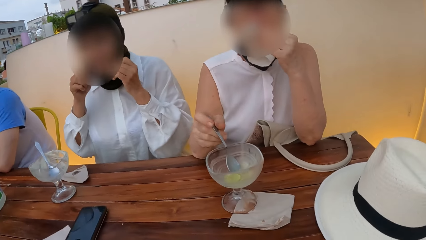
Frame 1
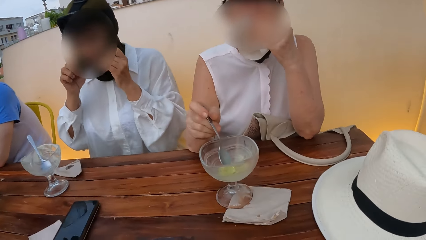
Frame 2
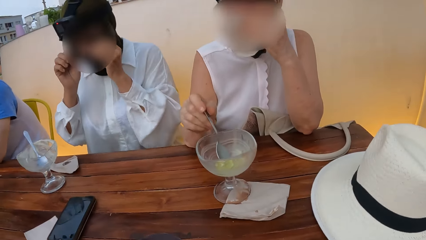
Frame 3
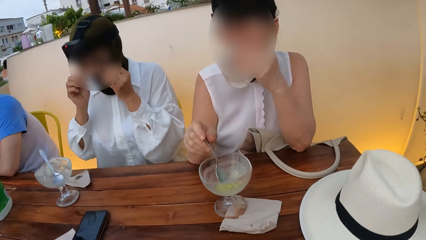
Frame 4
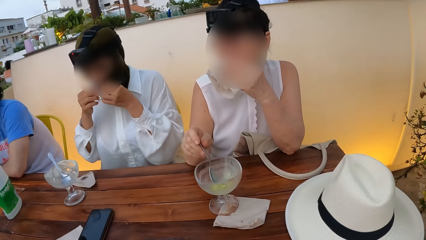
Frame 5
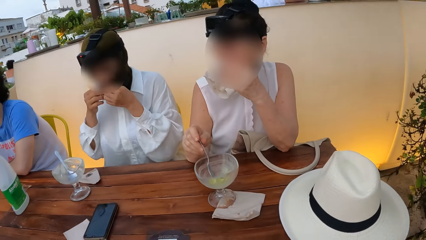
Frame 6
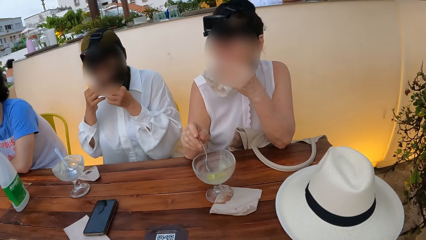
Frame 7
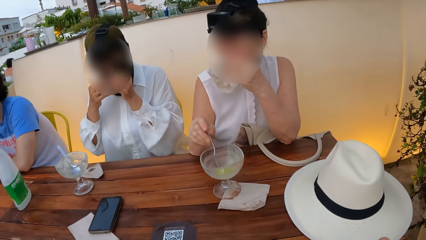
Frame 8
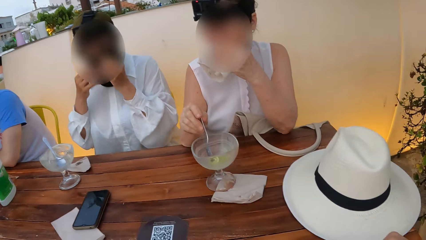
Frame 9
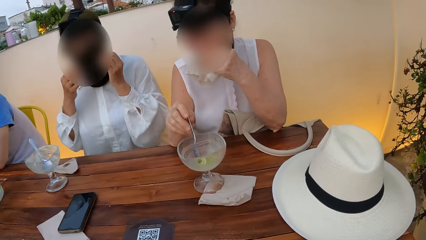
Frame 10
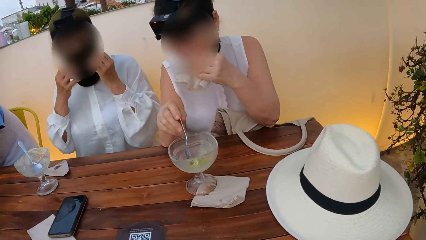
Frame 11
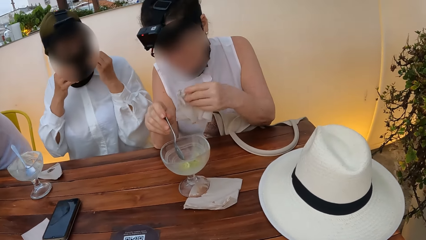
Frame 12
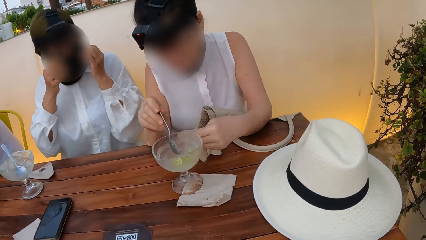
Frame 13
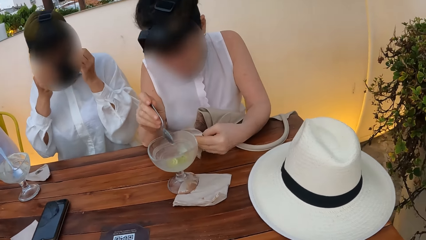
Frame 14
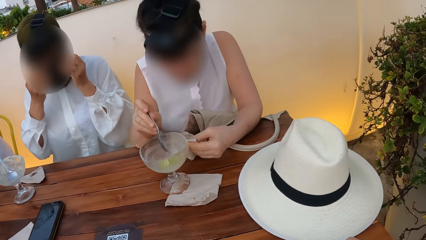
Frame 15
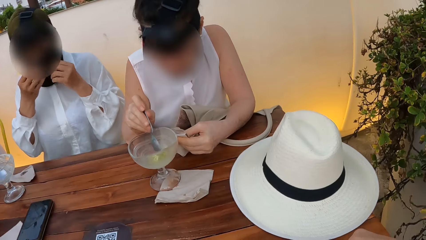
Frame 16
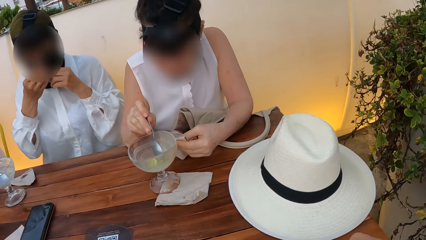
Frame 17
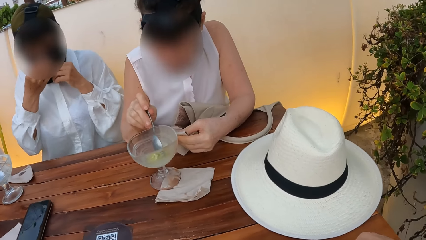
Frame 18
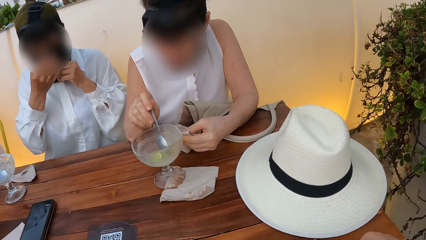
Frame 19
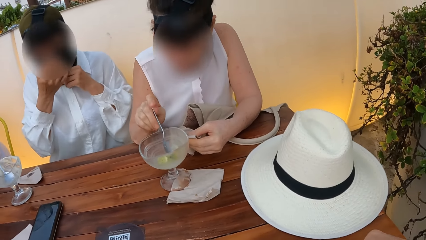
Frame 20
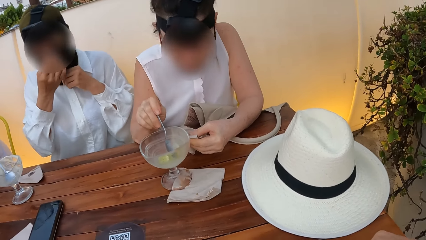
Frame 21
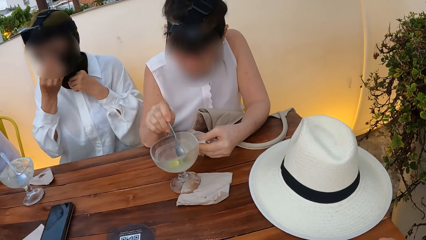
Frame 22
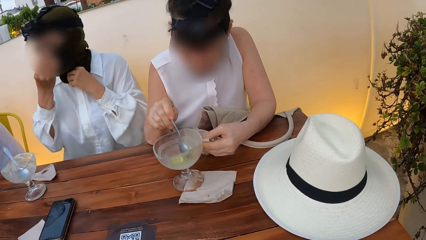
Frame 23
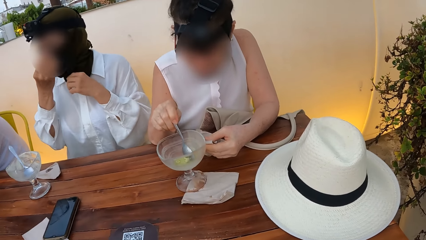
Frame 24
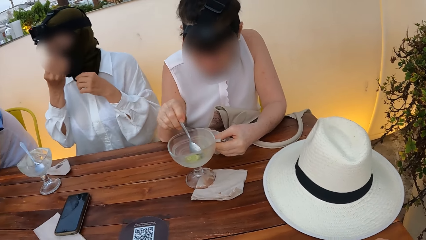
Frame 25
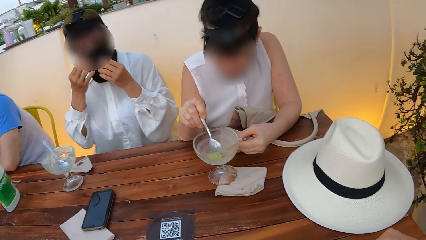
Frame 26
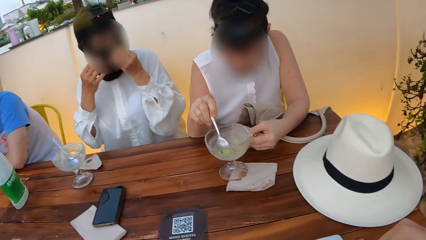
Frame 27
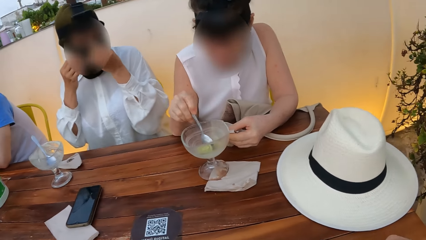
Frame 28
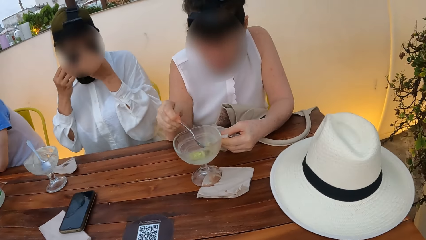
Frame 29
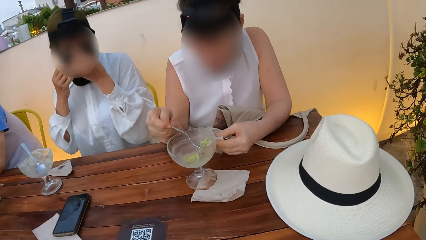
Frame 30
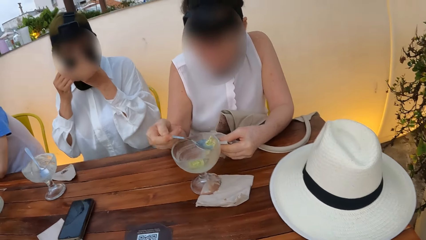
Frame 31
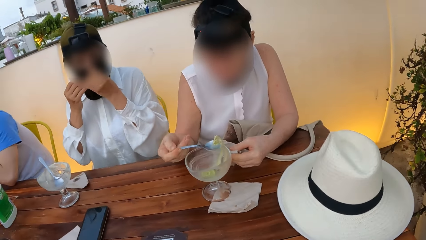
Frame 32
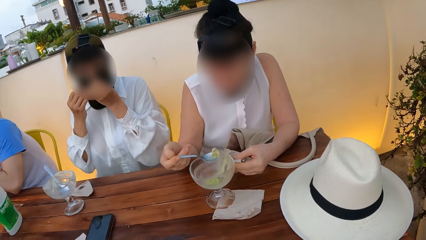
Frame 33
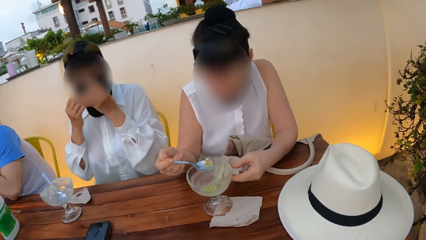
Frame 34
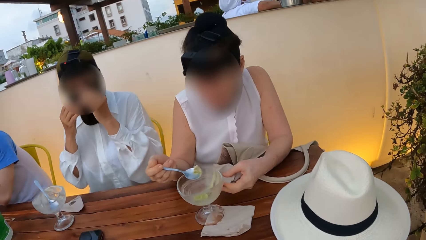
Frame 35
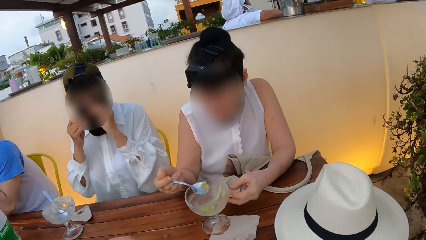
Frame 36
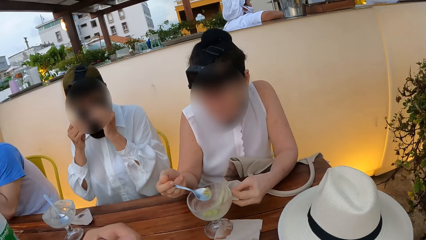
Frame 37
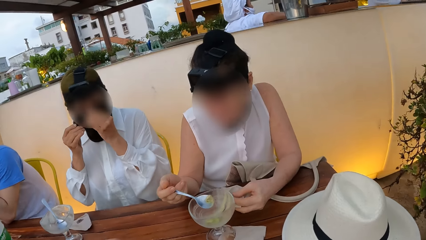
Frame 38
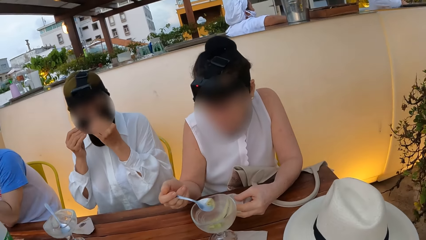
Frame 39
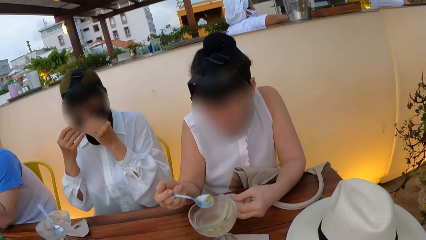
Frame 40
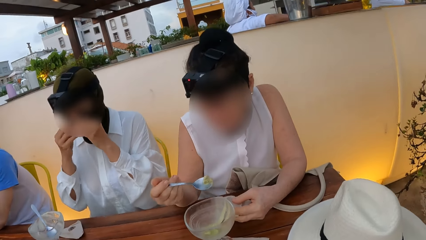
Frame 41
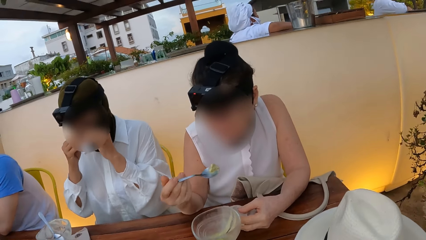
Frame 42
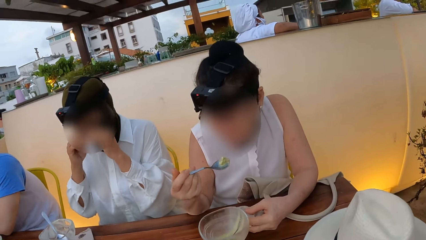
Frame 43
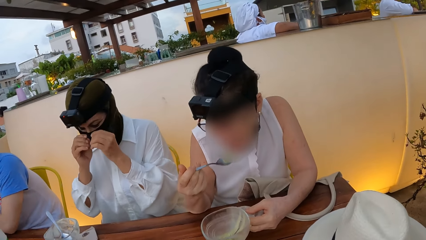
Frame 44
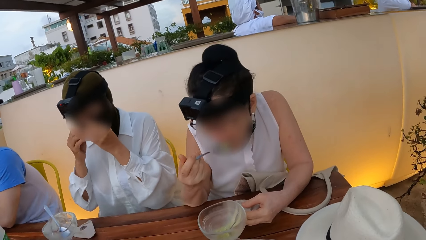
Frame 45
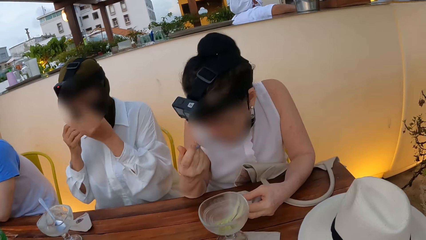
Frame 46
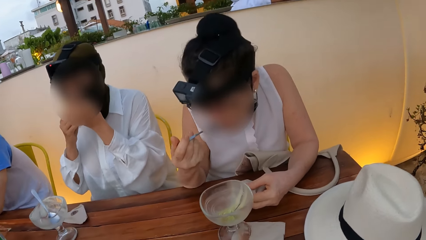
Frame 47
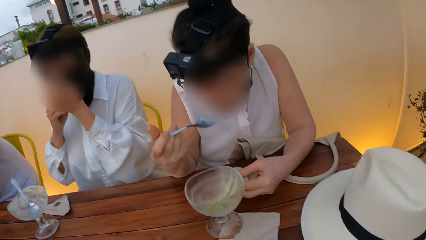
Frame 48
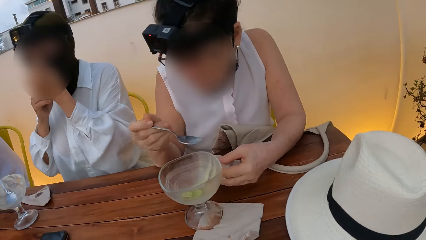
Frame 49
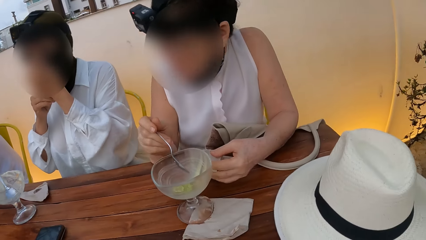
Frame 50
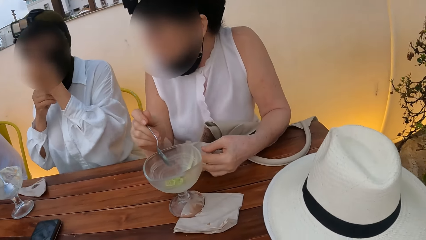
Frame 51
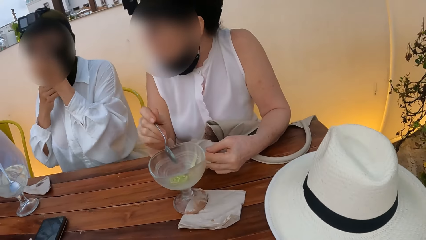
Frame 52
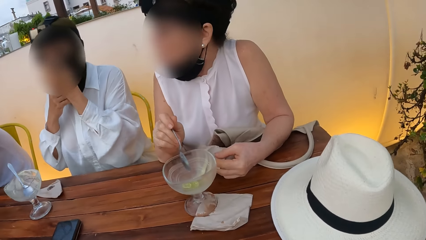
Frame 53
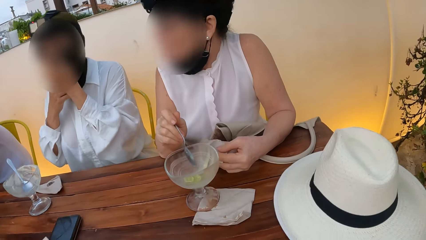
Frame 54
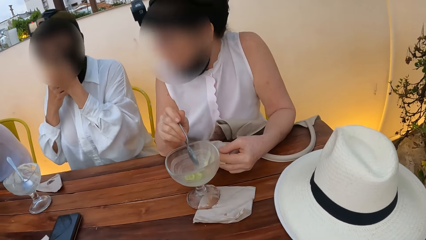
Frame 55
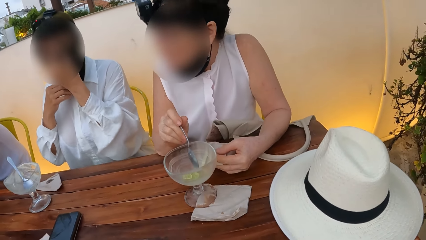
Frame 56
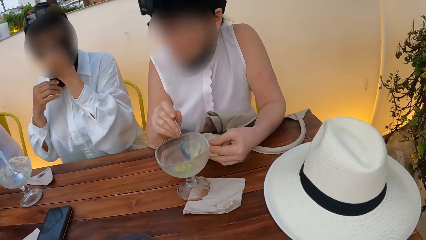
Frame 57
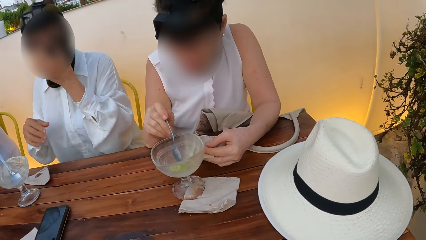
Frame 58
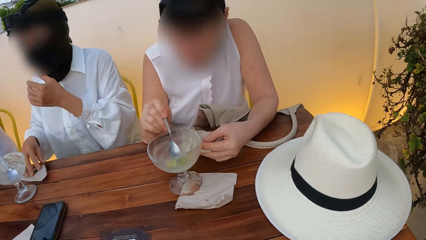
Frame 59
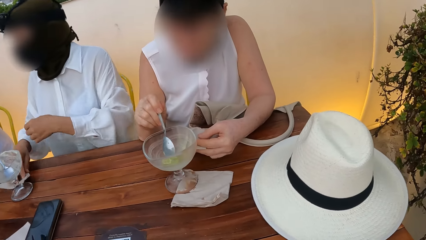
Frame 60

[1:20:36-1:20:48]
A lady eats ice cream with a spoon.

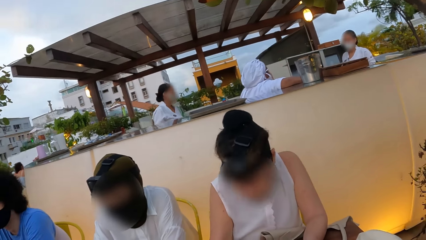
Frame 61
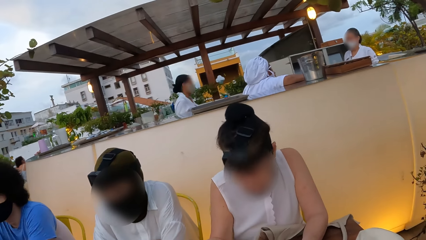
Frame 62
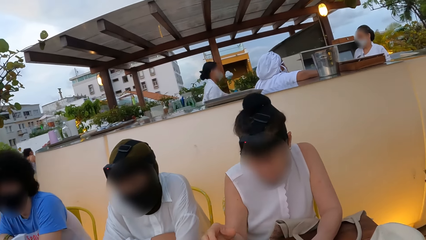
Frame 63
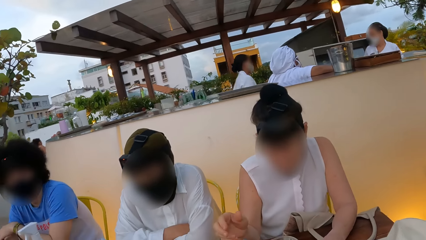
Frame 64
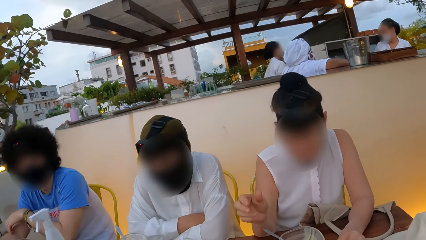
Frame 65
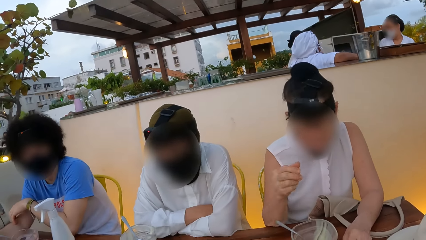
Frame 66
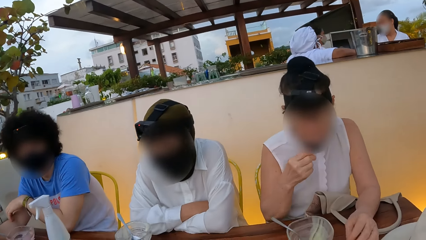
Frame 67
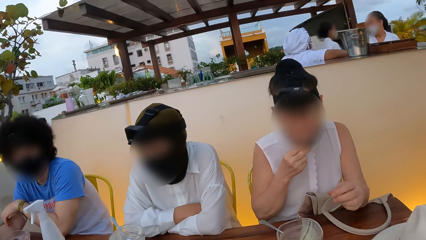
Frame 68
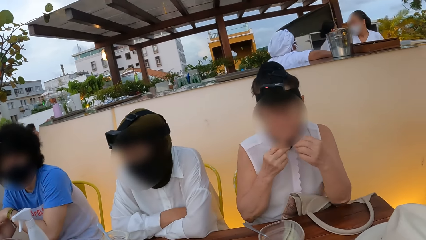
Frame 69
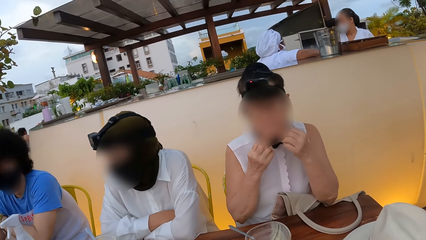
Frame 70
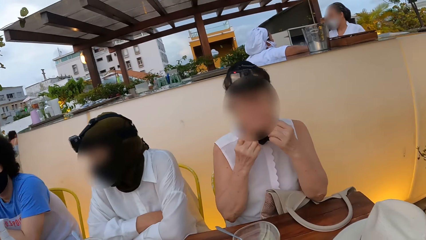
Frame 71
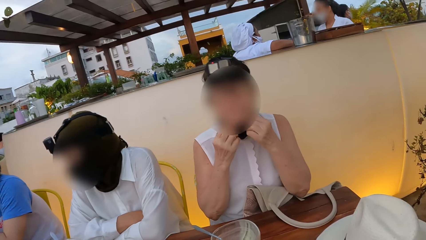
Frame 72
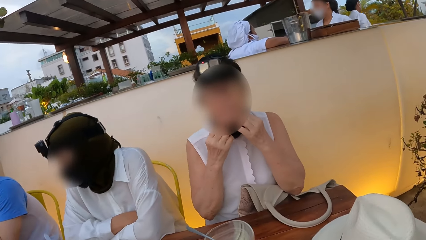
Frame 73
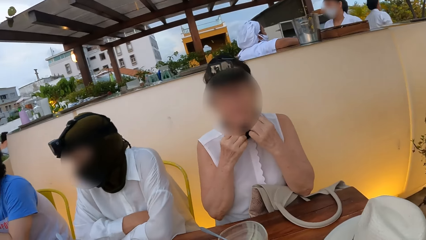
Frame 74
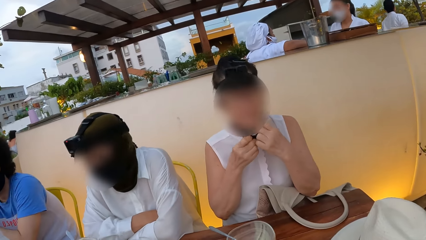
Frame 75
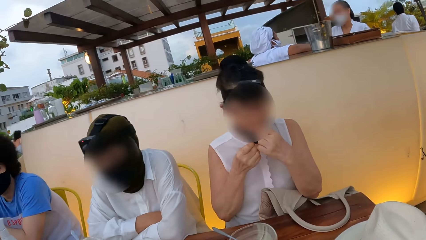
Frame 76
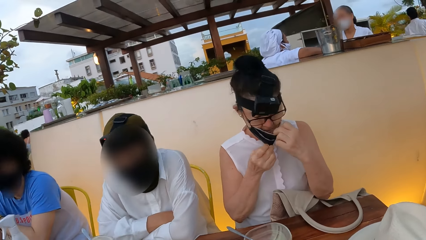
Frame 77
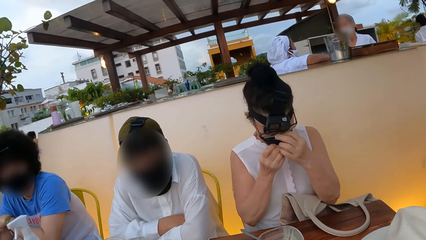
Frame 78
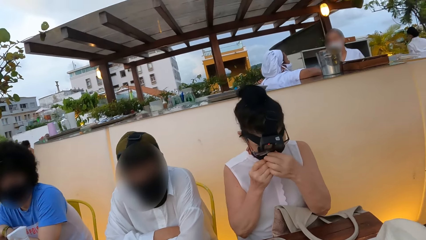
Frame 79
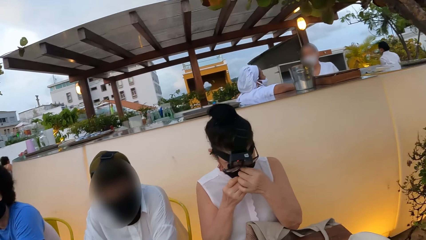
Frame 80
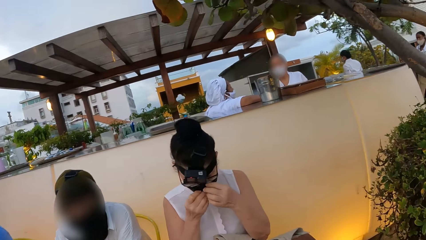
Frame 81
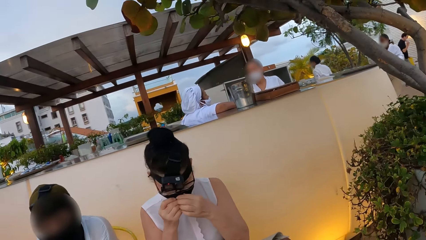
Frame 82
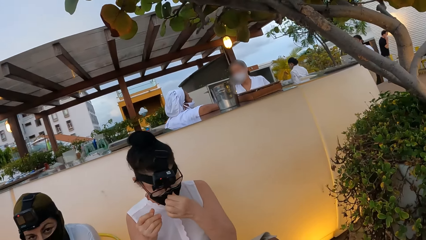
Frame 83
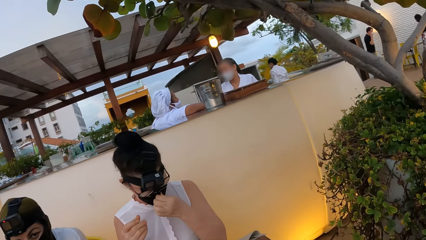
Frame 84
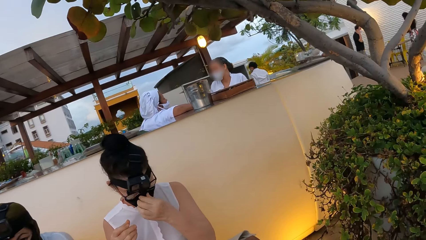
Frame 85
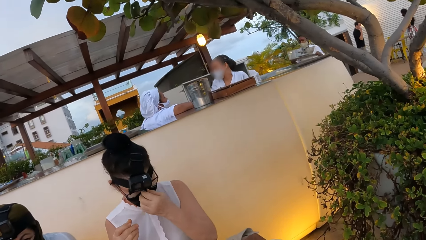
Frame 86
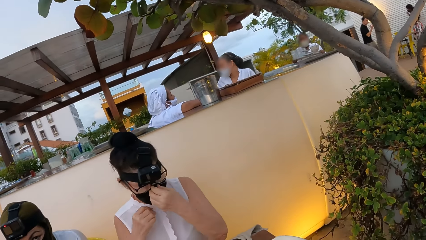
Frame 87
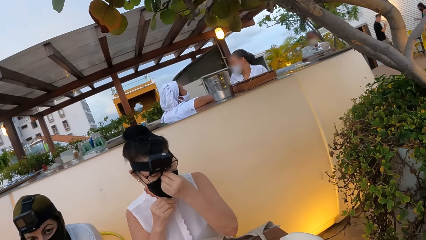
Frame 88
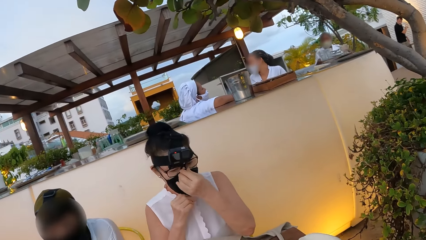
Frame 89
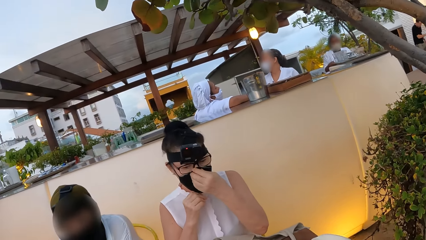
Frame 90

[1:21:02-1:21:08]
The lady wears a face mask.
